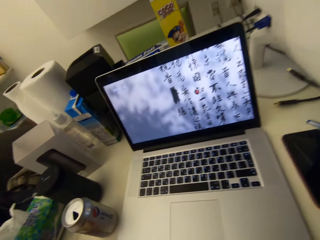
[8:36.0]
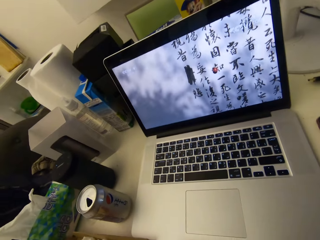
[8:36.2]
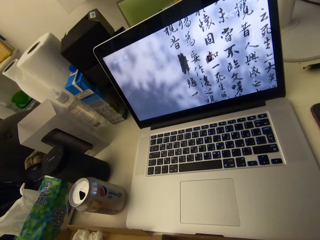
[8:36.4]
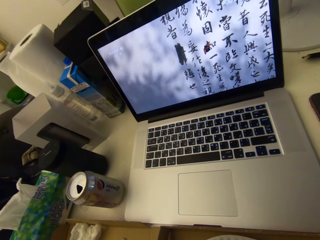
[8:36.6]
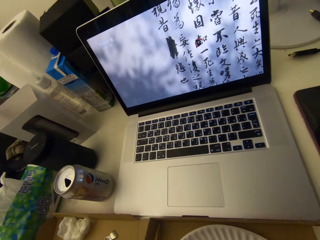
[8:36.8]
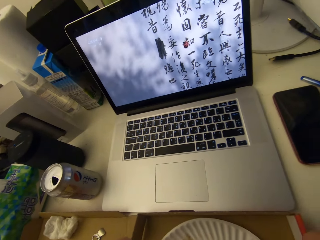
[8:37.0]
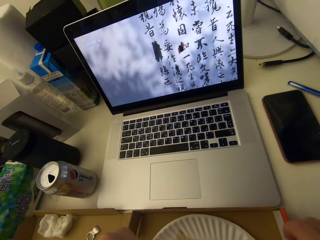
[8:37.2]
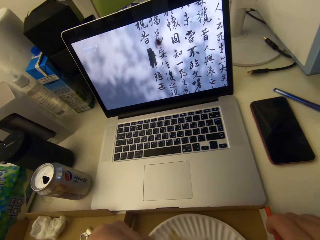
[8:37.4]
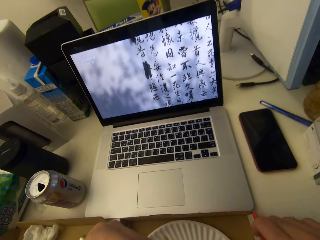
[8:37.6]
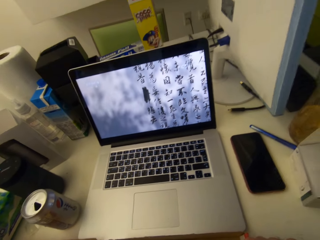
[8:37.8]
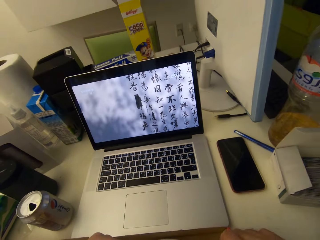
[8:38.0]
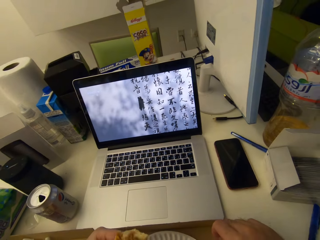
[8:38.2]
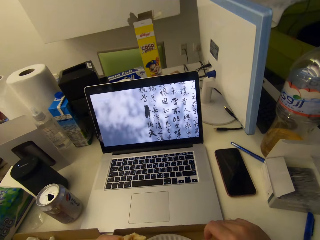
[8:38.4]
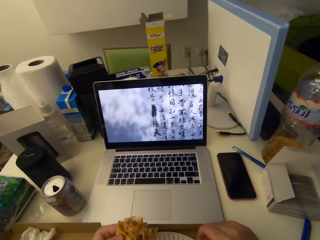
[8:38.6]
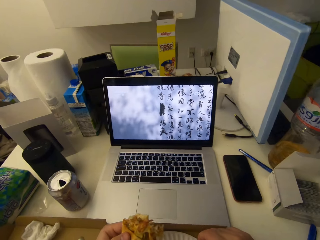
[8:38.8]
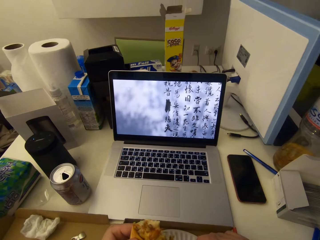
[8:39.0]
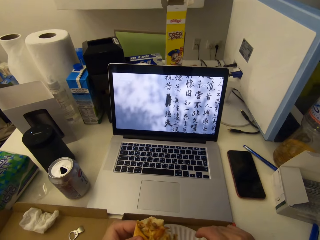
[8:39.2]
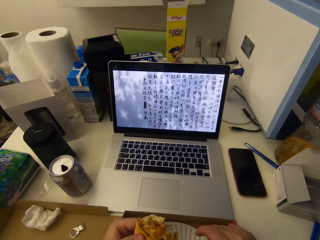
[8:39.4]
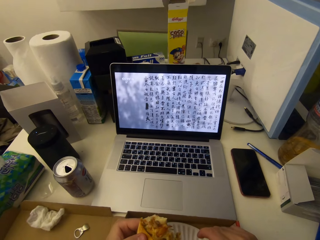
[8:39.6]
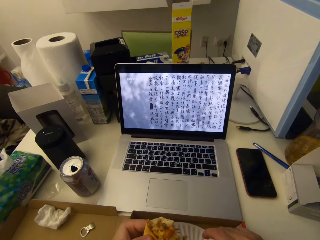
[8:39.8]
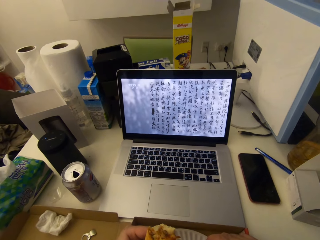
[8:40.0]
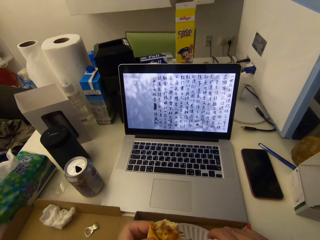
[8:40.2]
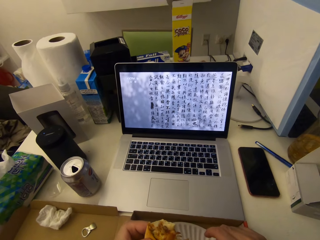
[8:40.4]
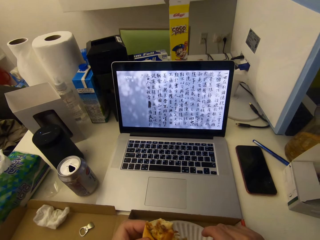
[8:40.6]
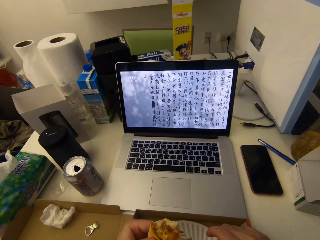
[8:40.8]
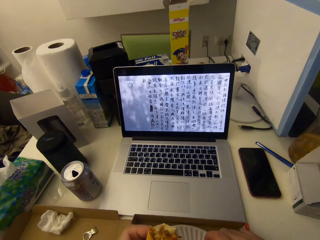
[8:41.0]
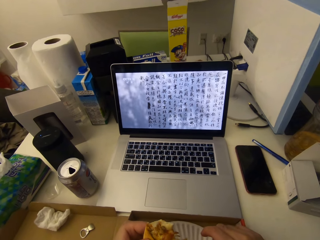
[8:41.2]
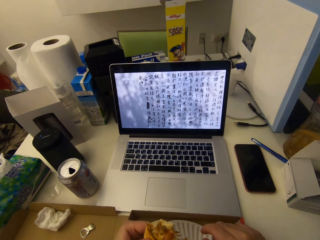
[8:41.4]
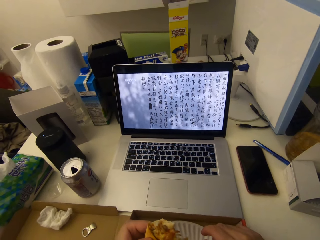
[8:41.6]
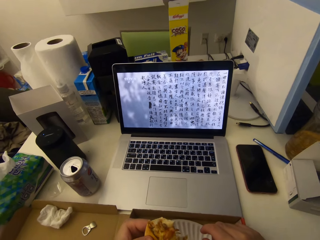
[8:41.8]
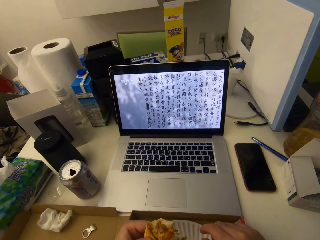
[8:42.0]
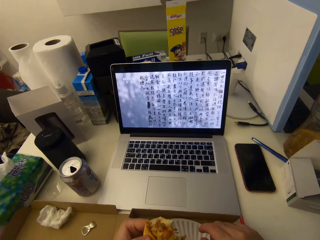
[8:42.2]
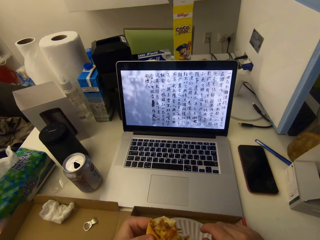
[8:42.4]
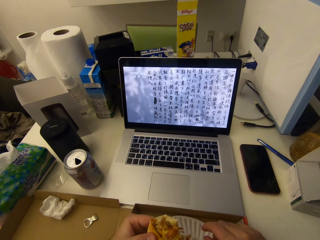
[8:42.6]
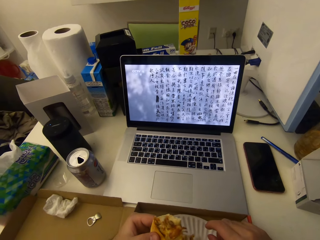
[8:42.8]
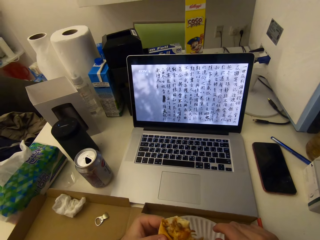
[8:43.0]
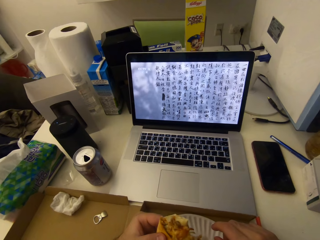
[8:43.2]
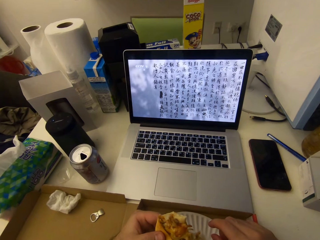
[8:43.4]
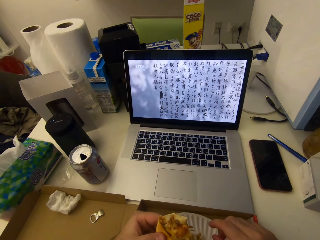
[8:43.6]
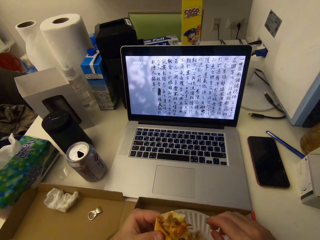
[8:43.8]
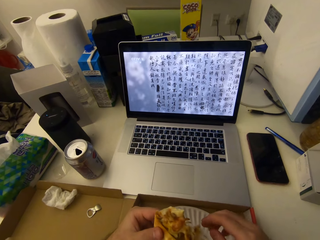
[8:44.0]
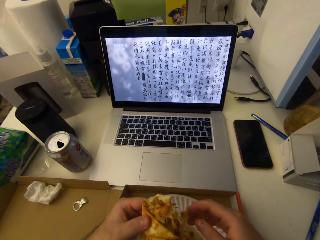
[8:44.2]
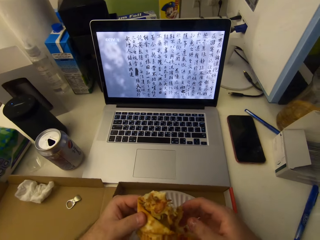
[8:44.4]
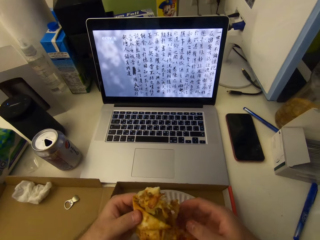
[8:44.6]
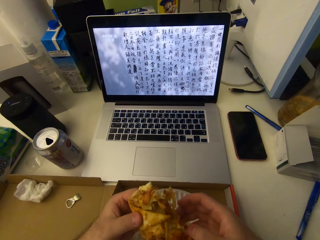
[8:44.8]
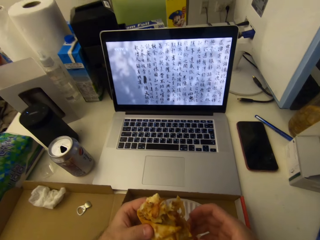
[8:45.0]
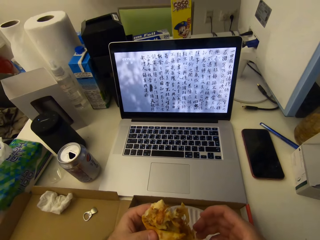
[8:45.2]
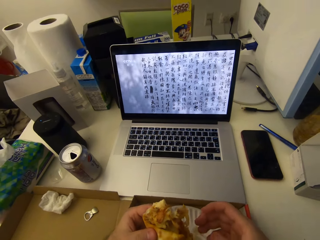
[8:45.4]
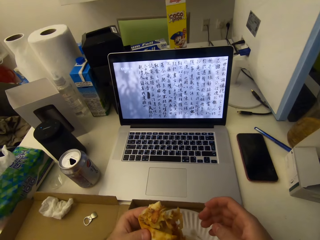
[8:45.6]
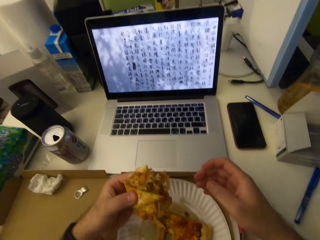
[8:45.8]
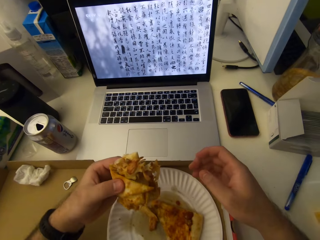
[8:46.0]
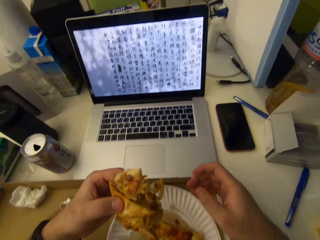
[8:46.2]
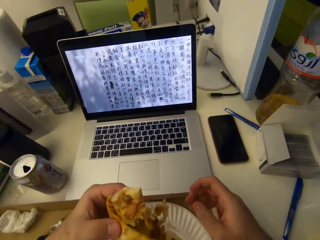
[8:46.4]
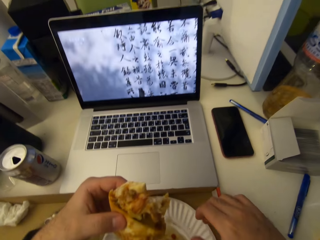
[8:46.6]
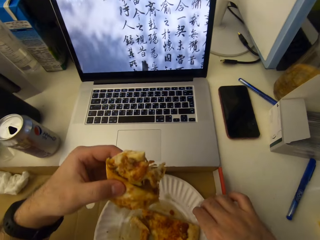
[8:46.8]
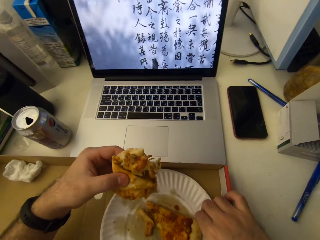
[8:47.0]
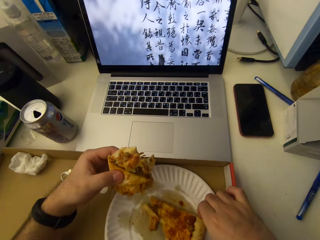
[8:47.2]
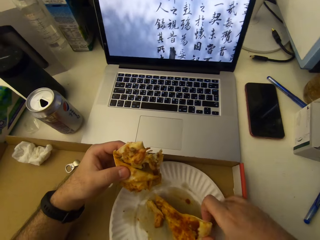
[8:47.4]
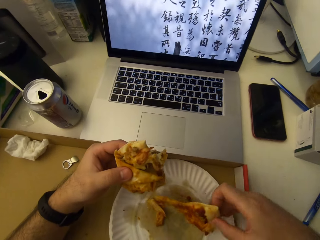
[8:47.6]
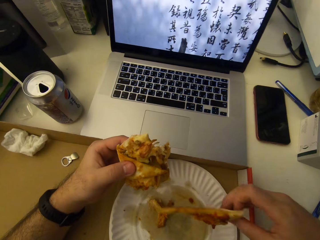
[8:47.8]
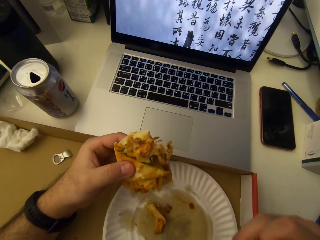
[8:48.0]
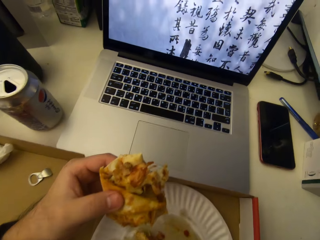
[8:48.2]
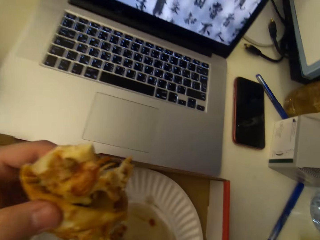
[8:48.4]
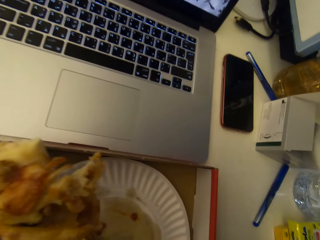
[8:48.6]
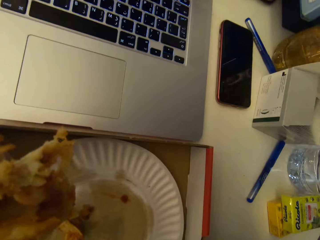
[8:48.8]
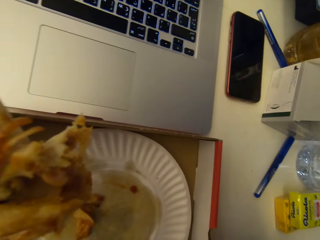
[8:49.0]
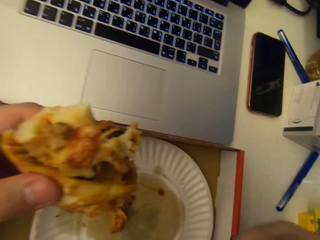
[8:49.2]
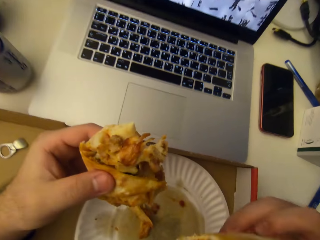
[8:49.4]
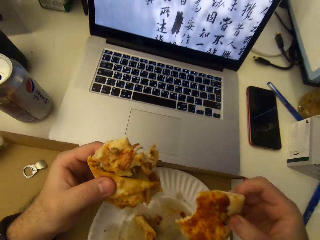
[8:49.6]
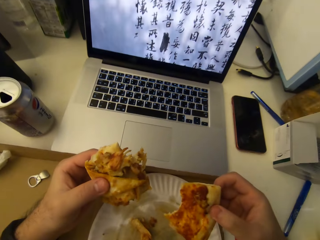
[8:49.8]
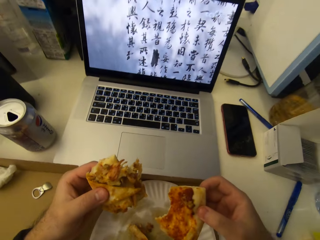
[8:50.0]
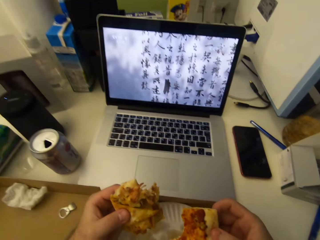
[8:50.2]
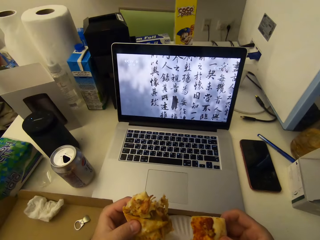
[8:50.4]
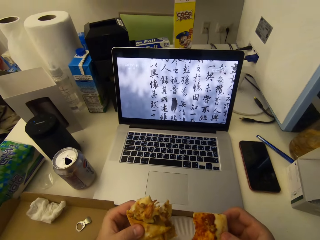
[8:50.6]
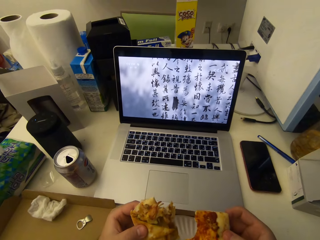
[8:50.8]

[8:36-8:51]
The camera wearer bites the pizza. They touch the pizza with the other hand. They pick up the other piece of pizza.

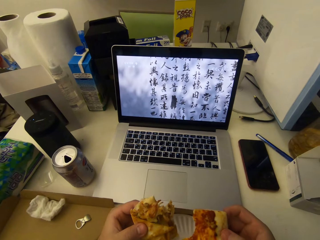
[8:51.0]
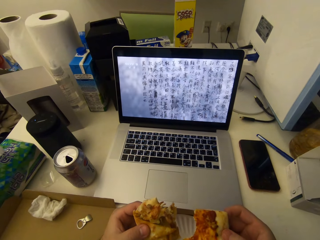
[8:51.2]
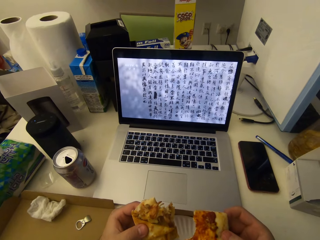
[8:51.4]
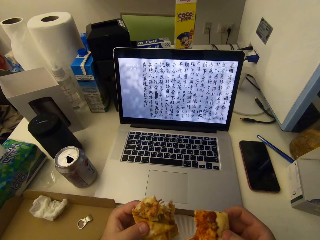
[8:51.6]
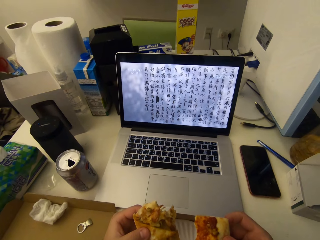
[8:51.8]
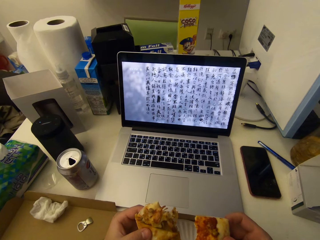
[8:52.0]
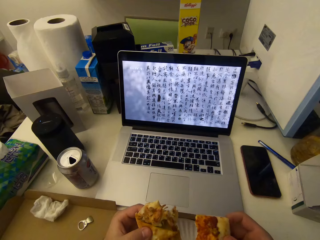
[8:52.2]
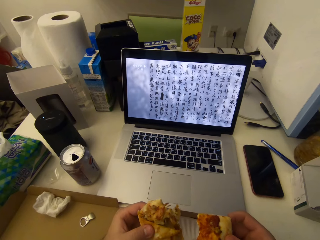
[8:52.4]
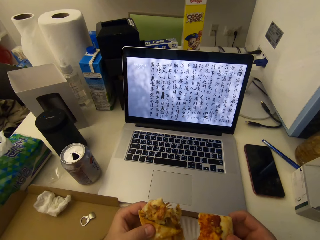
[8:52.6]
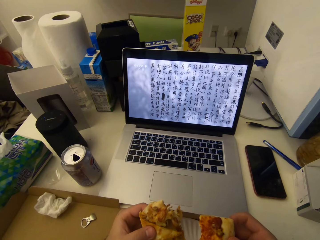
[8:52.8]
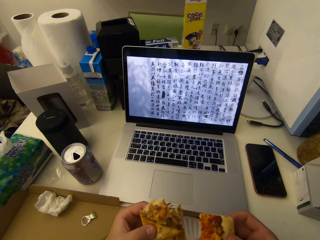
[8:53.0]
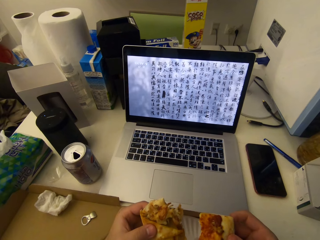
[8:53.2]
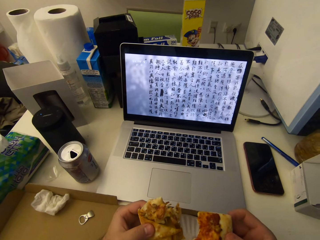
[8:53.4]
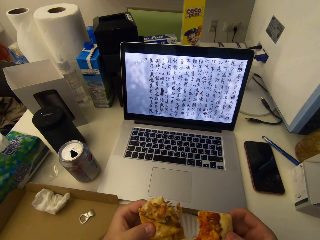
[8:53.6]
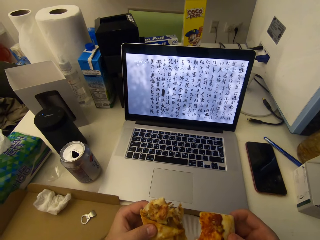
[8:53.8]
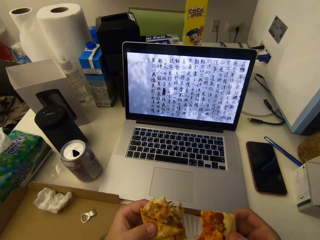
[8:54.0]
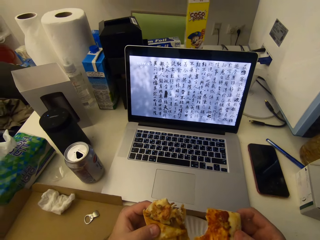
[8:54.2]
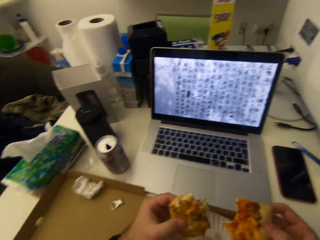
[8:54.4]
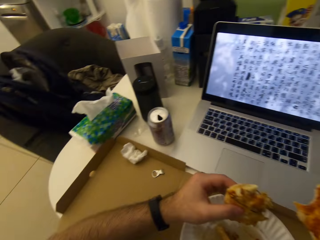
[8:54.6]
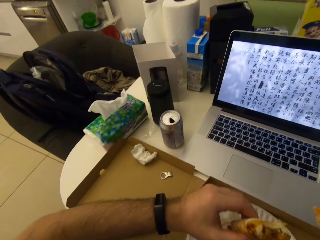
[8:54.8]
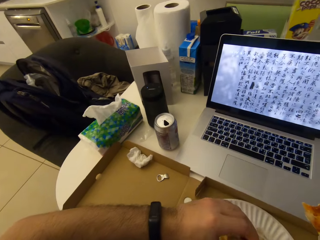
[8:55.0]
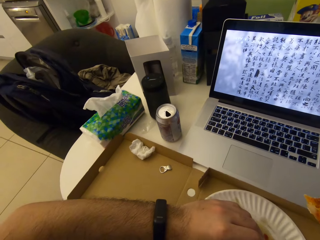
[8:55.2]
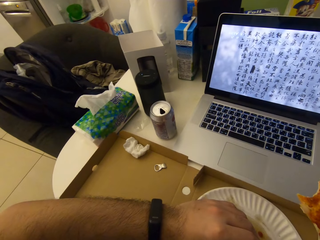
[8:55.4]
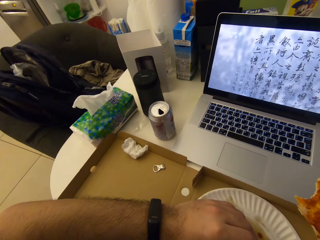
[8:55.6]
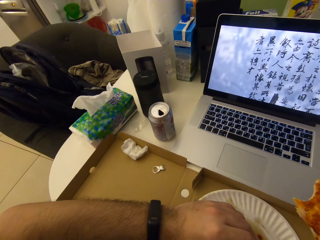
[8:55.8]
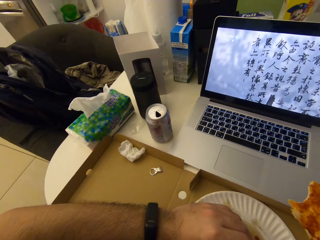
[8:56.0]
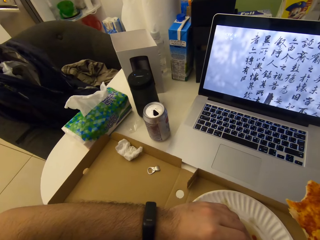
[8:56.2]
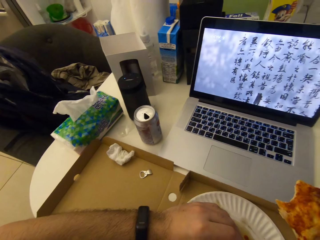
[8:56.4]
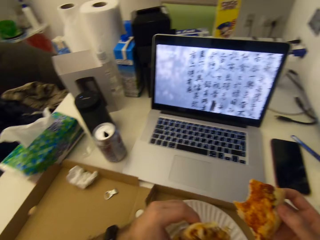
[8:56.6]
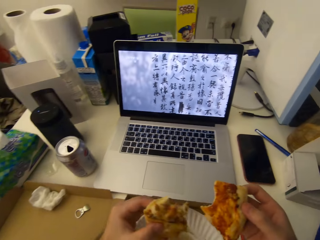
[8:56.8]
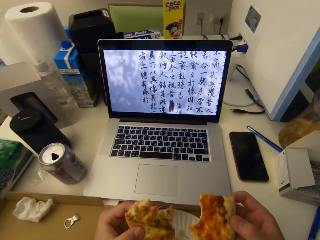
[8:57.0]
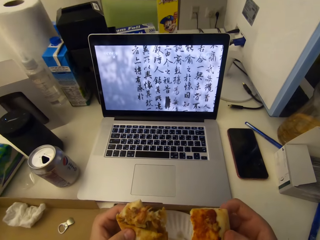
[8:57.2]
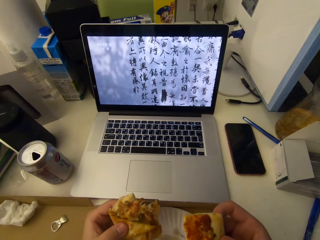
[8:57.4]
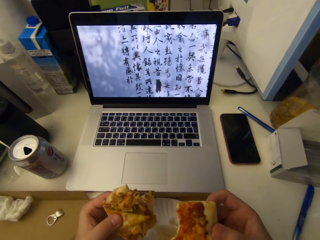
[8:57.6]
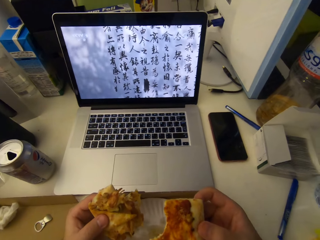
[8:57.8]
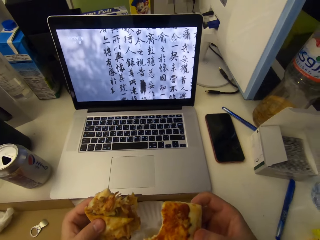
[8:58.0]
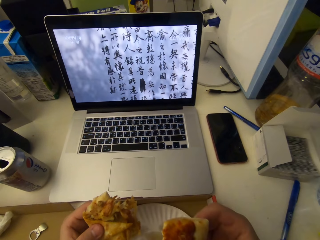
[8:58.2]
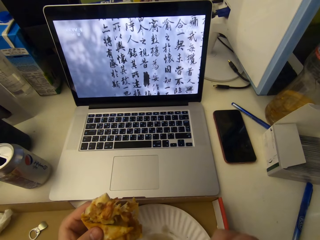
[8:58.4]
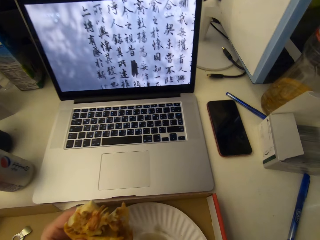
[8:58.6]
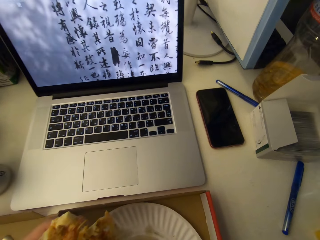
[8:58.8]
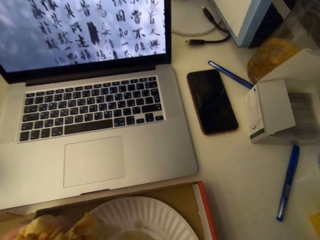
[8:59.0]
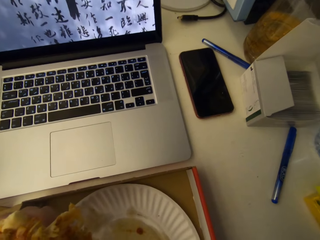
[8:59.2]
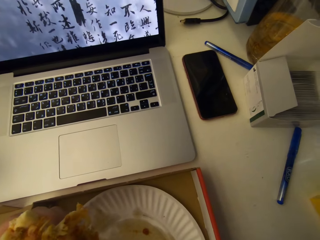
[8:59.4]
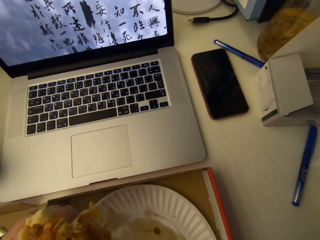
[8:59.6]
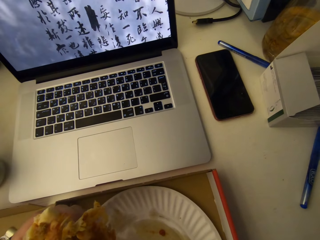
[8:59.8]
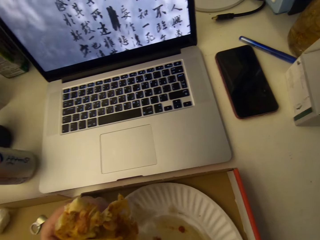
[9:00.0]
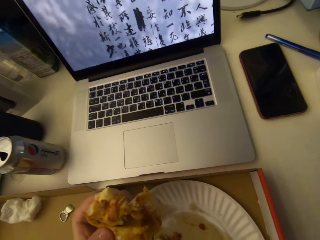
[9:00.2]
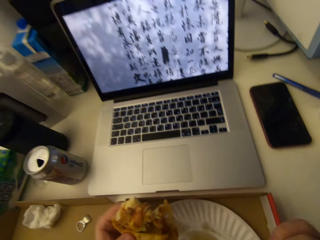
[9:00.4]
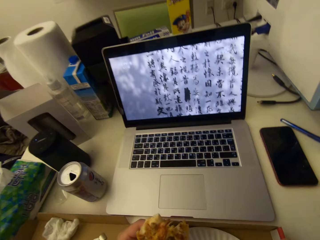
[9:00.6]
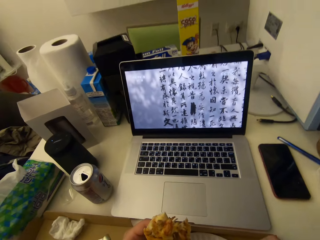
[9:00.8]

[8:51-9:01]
The camera wearer bites the pizza.
